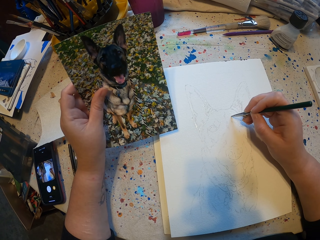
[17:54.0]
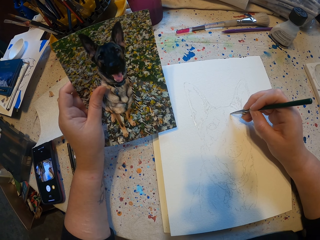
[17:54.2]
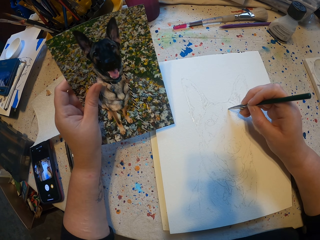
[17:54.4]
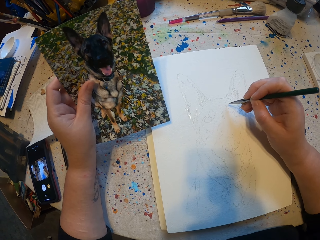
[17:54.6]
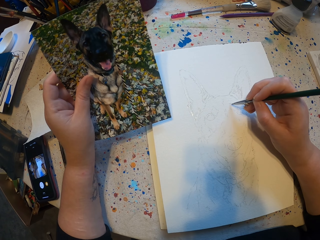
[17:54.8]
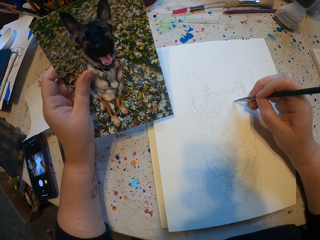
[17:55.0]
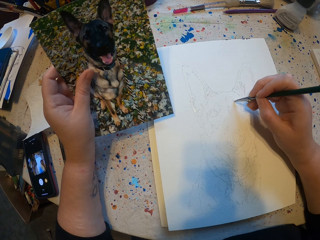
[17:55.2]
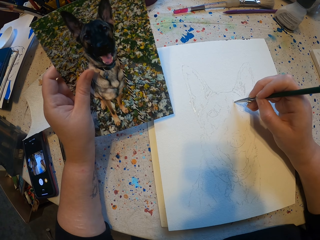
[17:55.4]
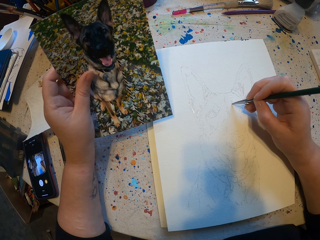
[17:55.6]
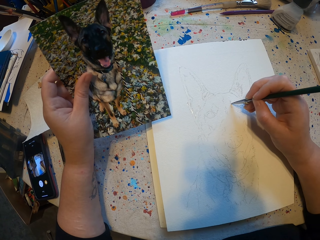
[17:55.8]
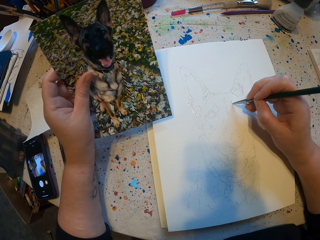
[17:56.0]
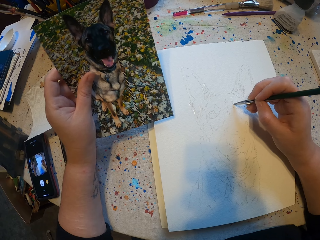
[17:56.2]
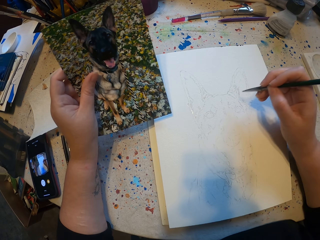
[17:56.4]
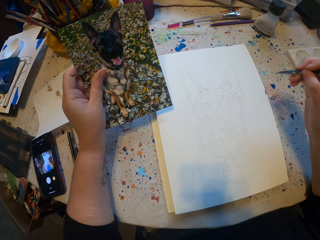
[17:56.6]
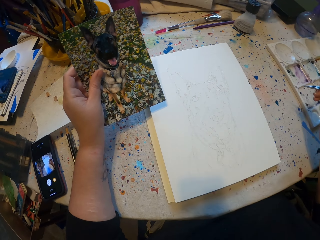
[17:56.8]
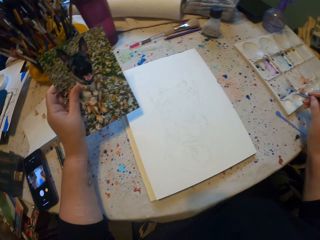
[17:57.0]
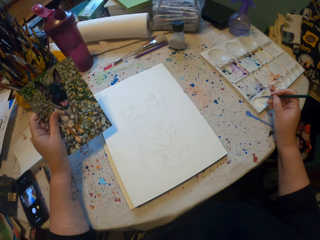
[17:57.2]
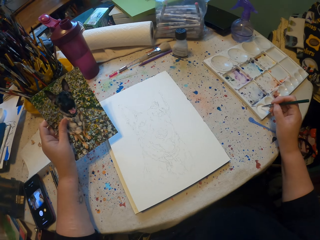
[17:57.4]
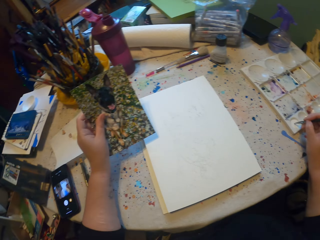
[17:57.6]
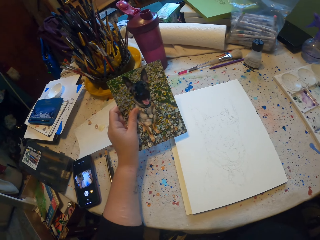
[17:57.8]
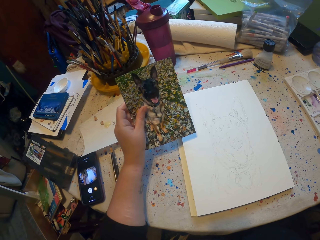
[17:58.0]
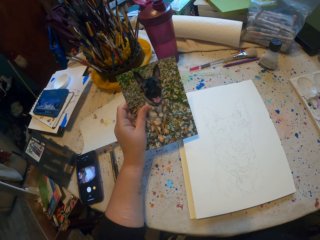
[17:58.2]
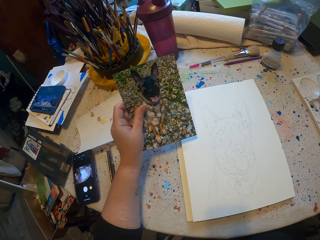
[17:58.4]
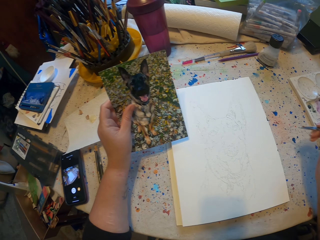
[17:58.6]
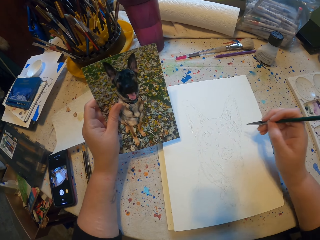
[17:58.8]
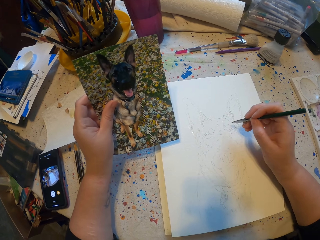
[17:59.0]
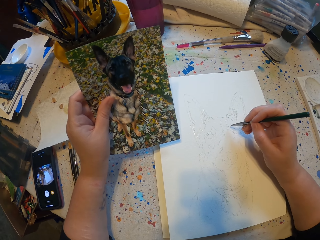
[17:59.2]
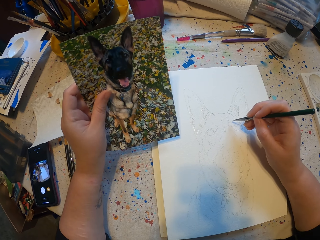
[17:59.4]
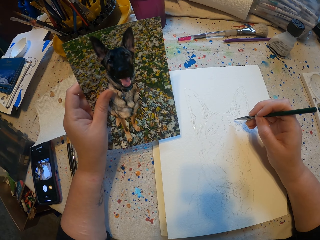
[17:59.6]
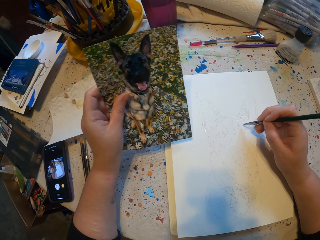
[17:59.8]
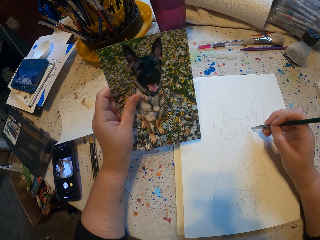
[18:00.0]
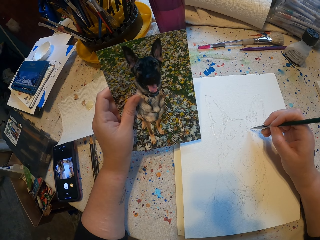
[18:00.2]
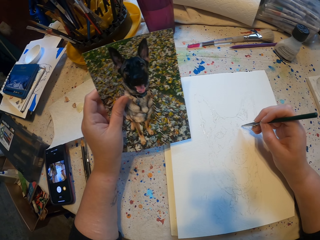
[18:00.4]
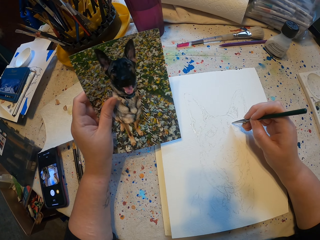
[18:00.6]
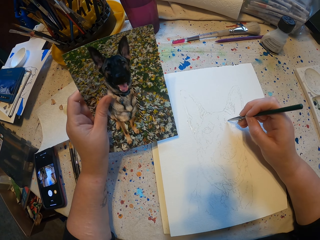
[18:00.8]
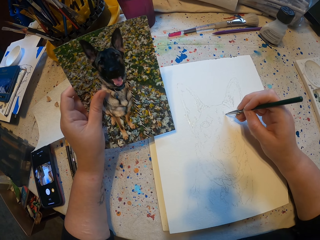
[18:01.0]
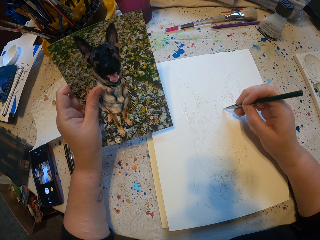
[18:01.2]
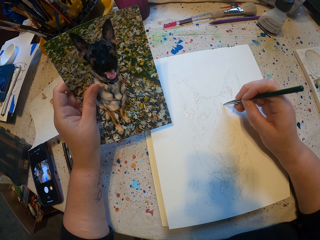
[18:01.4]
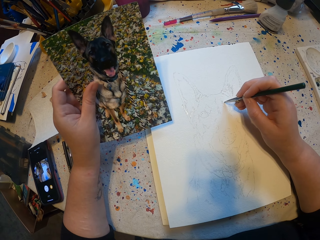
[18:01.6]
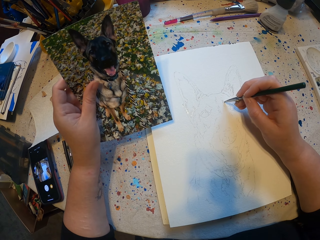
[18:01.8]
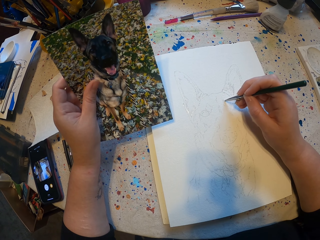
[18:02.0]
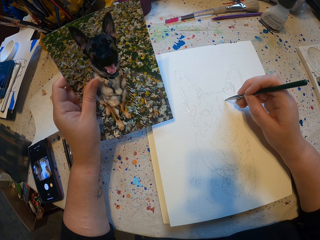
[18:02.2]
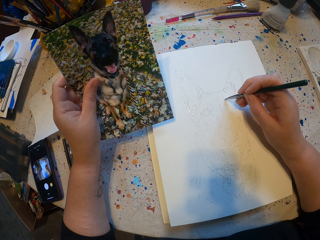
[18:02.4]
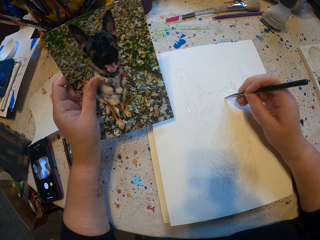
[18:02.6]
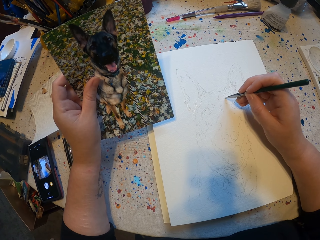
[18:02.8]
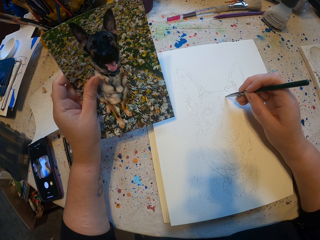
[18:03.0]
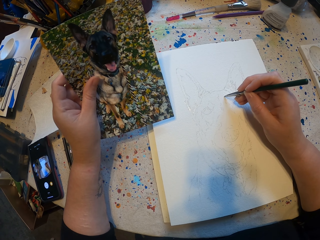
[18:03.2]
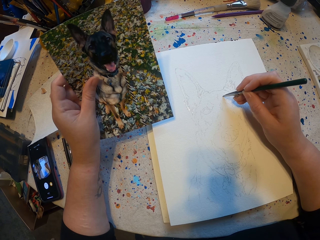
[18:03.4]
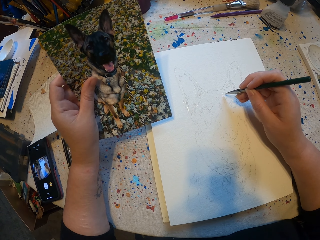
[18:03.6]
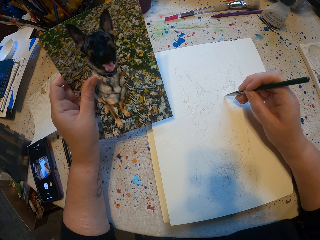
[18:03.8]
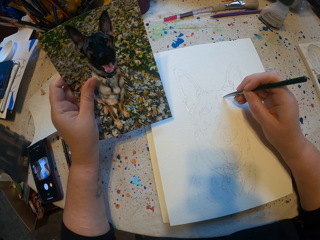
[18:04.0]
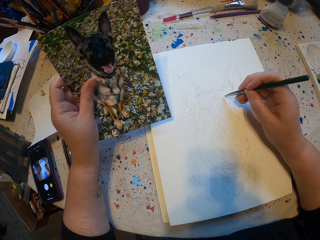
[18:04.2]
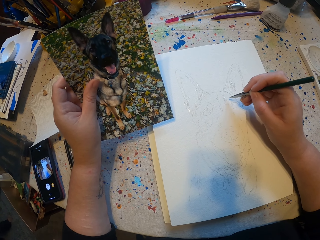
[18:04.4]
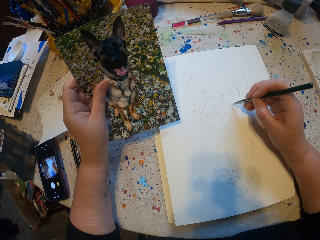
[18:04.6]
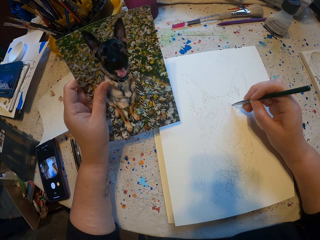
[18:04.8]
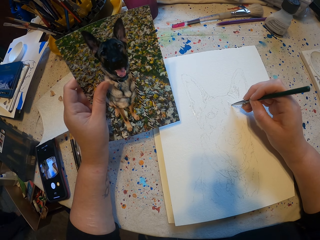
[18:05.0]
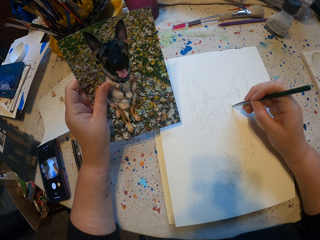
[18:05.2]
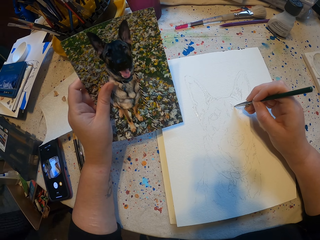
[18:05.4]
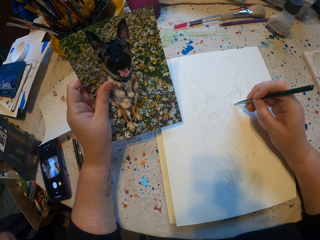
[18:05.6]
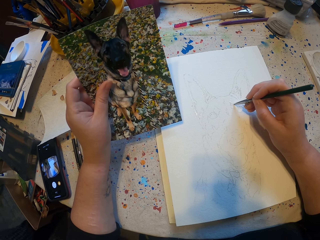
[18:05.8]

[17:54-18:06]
The camera wearer dips a pen in paint. They sketch on a book.

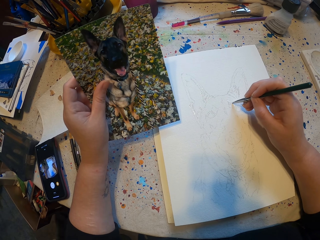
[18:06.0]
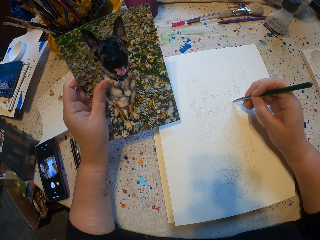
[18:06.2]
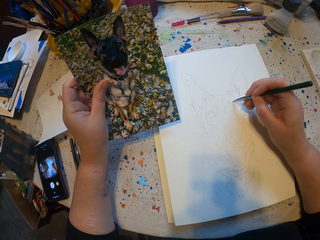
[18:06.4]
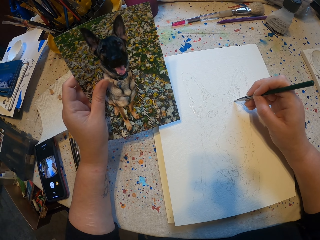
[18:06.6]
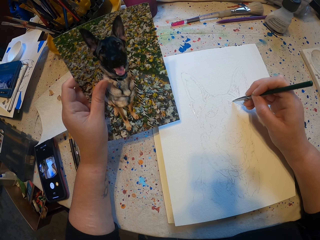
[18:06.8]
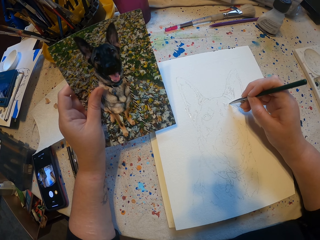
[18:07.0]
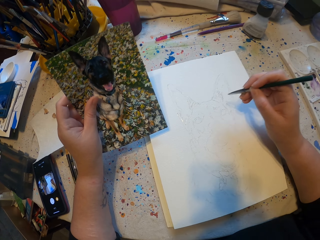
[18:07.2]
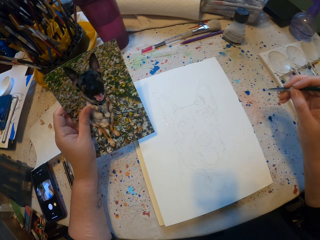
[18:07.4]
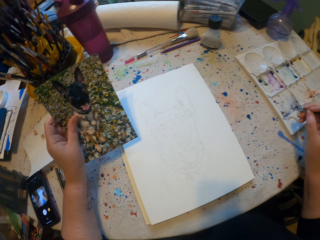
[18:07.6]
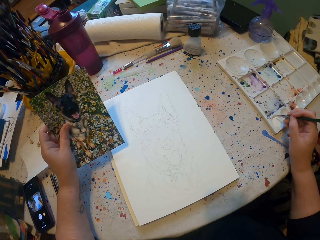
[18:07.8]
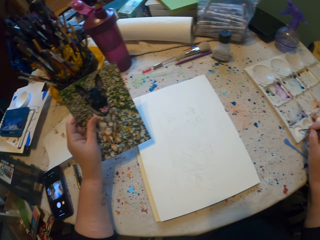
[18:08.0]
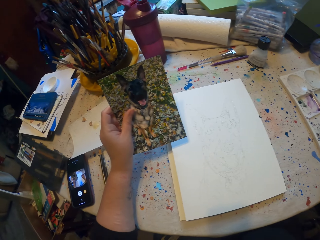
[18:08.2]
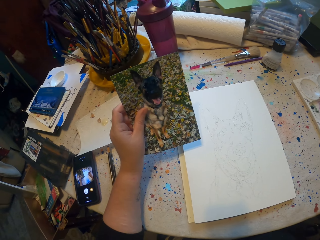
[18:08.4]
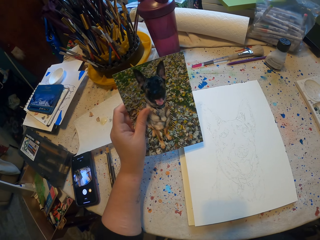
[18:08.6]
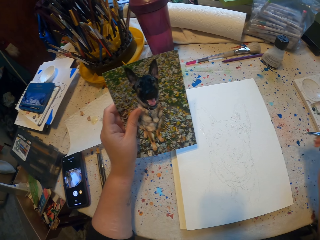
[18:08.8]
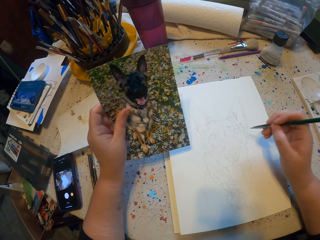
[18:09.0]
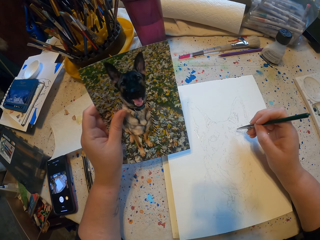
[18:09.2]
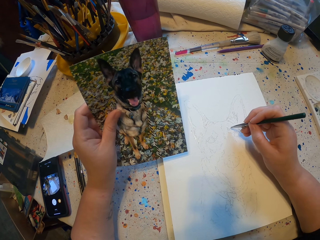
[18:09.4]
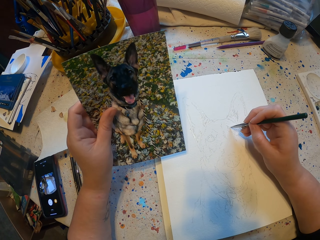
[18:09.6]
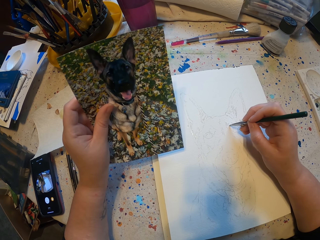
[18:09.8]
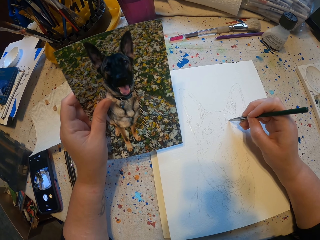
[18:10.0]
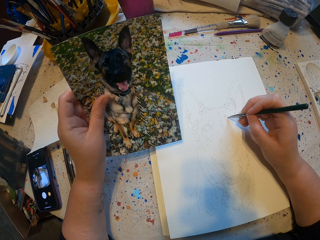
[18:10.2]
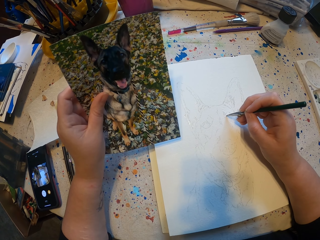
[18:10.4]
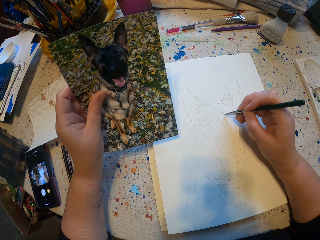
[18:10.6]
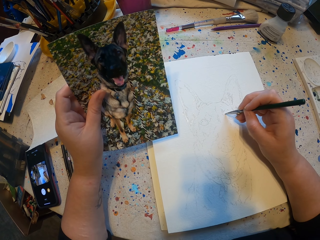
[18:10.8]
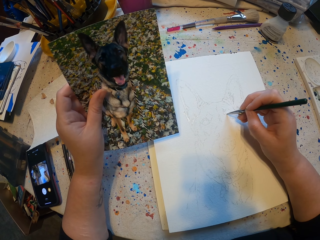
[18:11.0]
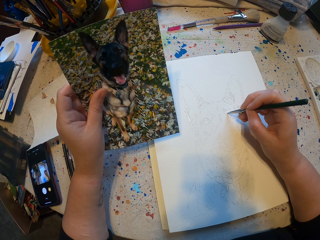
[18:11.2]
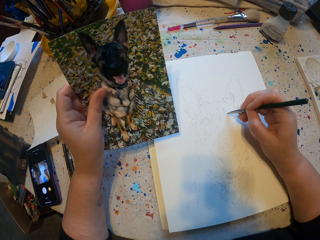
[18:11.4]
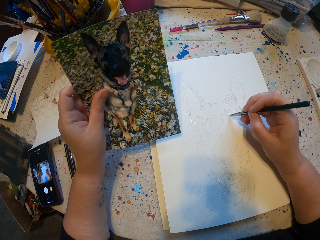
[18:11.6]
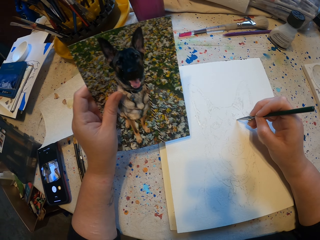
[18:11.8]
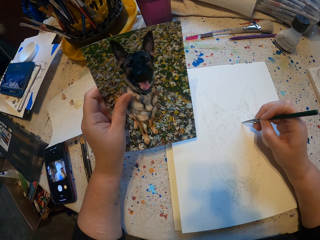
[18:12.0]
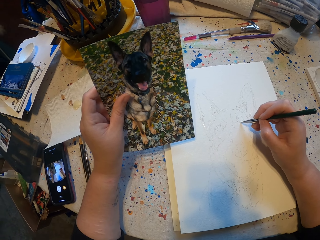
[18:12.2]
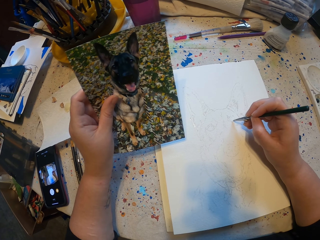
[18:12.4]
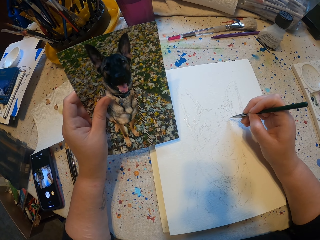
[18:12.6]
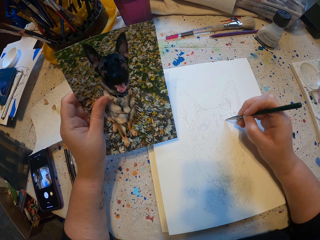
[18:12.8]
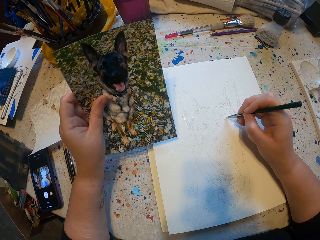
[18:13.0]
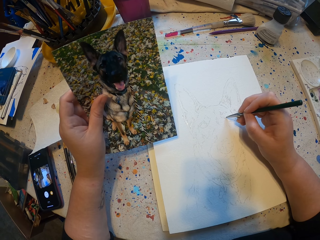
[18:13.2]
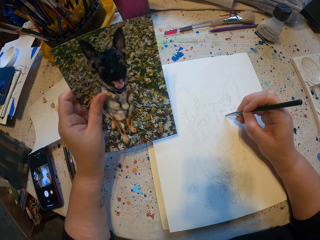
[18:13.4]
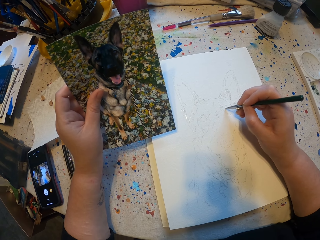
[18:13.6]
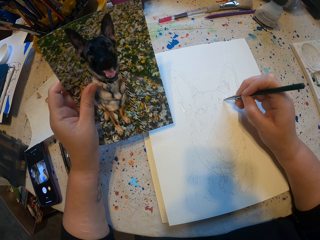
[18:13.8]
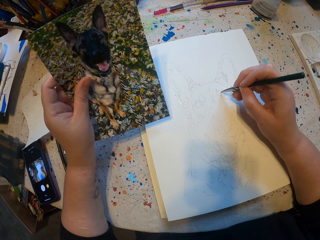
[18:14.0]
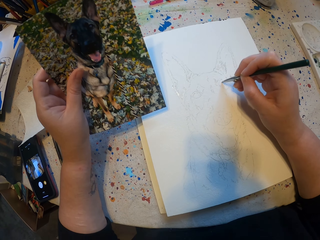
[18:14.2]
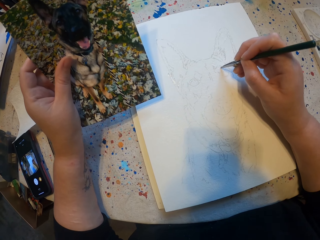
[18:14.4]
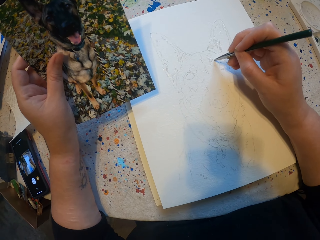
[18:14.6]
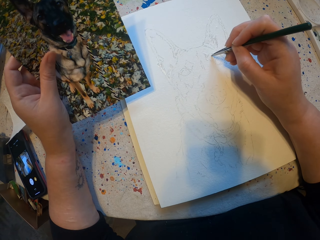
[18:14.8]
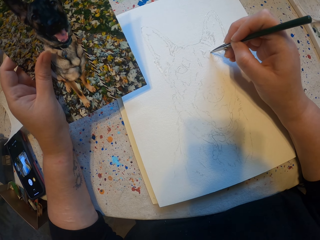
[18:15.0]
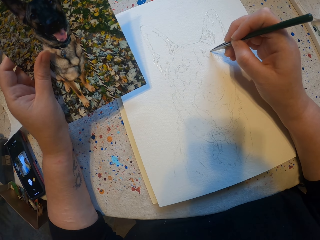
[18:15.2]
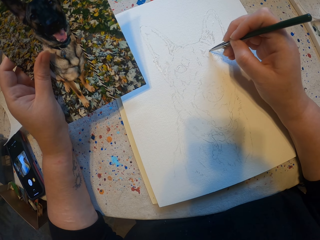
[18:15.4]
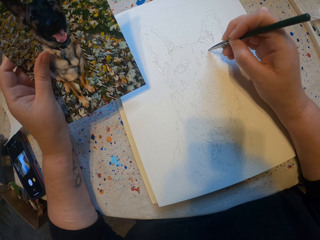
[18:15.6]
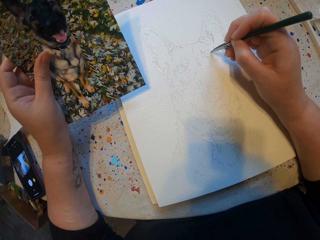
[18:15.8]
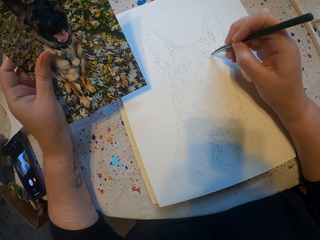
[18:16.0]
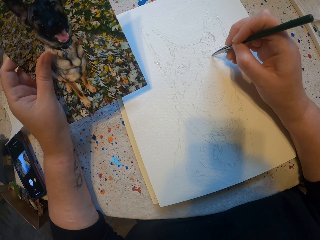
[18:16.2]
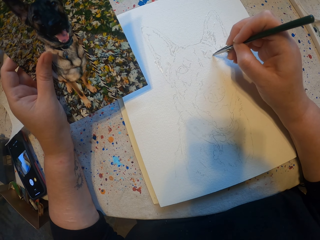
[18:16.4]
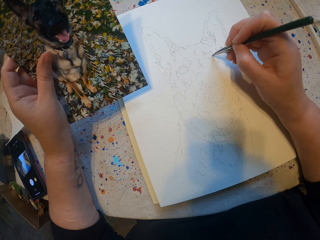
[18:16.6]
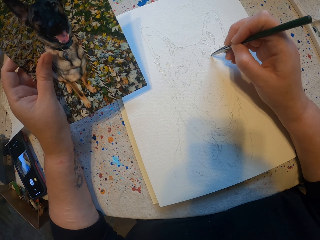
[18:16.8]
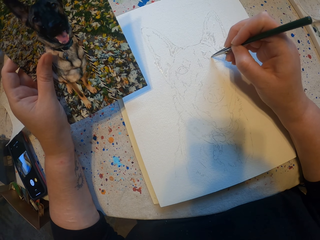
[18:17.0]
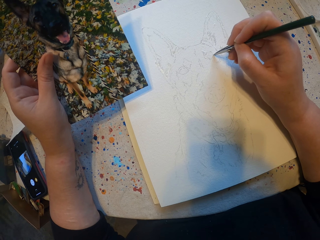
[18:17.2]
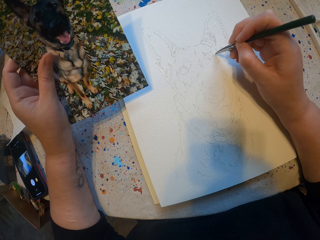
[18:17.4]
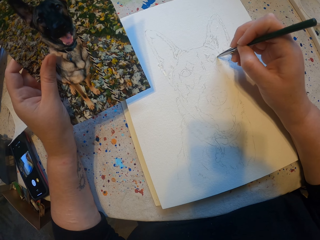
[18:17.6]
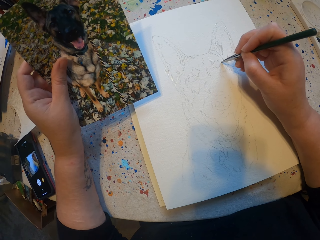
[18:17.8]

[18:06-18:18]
The camera wearer dips a pen in paint. They sketch on a book.
